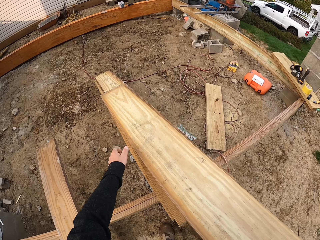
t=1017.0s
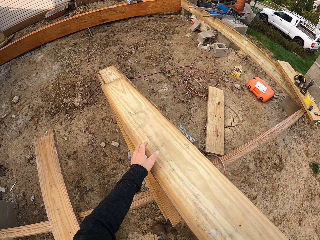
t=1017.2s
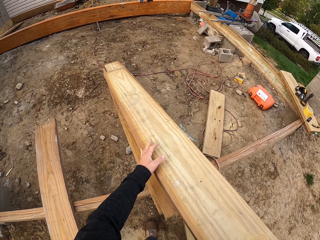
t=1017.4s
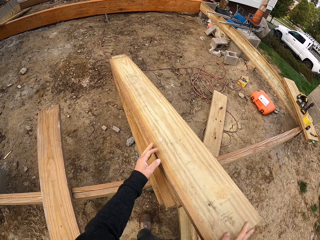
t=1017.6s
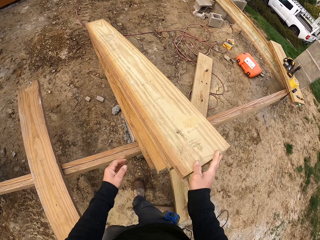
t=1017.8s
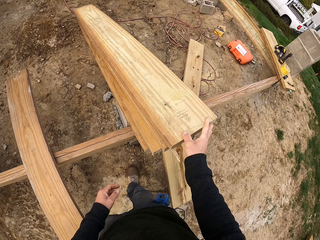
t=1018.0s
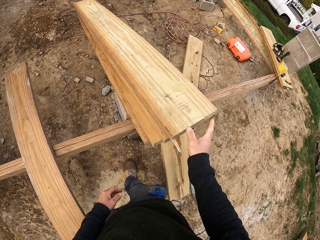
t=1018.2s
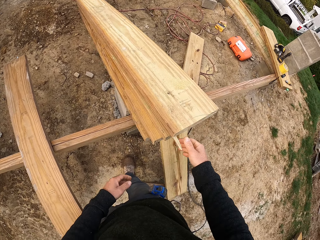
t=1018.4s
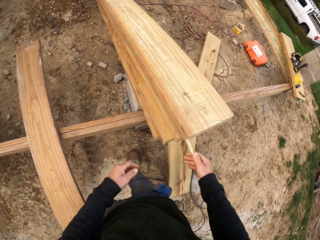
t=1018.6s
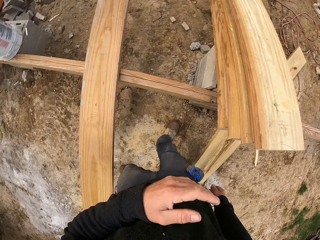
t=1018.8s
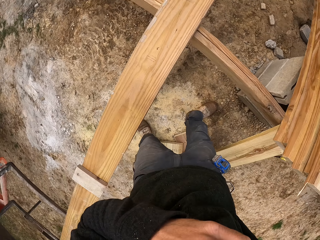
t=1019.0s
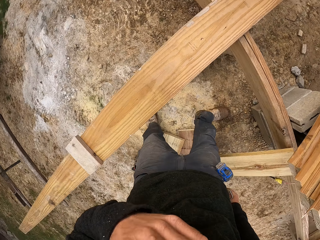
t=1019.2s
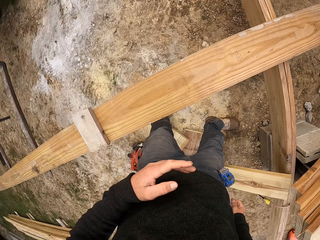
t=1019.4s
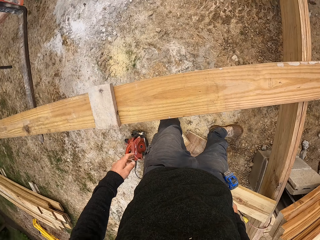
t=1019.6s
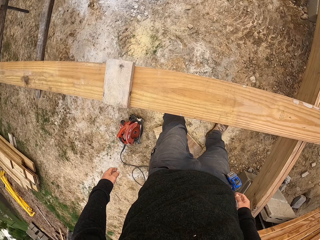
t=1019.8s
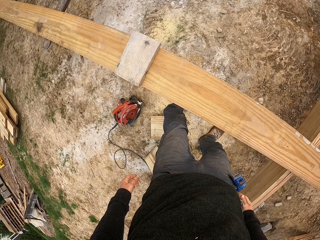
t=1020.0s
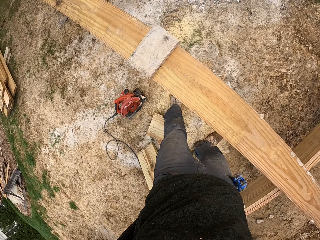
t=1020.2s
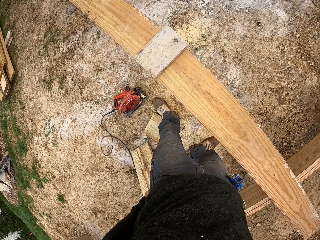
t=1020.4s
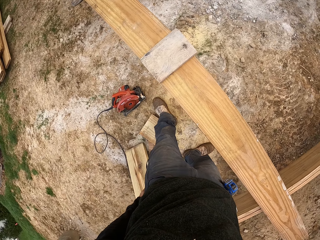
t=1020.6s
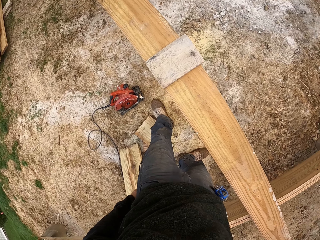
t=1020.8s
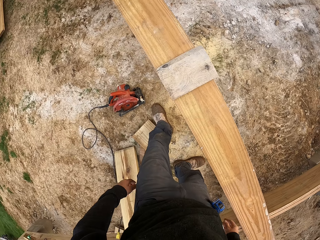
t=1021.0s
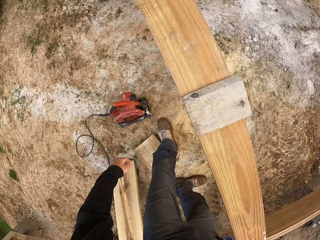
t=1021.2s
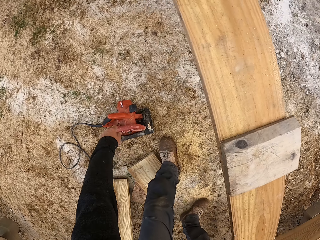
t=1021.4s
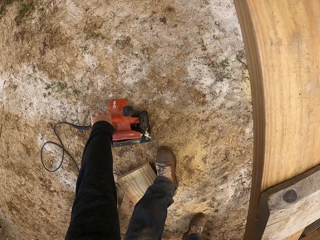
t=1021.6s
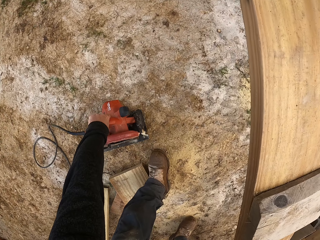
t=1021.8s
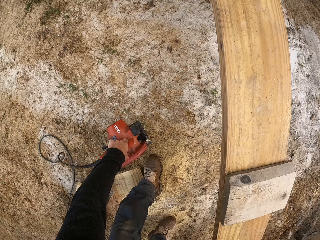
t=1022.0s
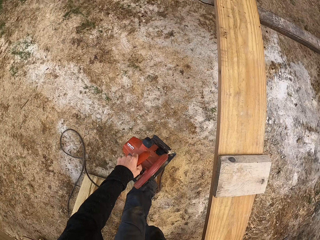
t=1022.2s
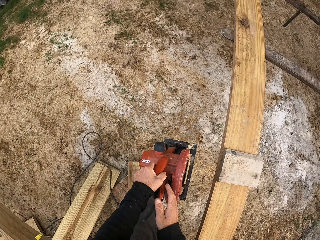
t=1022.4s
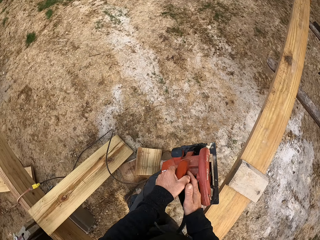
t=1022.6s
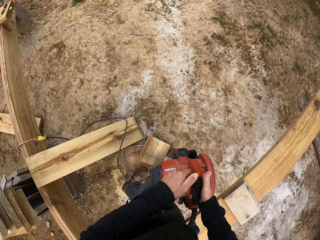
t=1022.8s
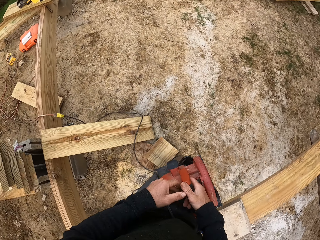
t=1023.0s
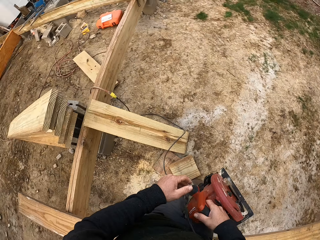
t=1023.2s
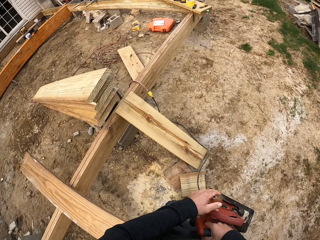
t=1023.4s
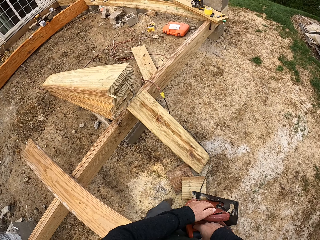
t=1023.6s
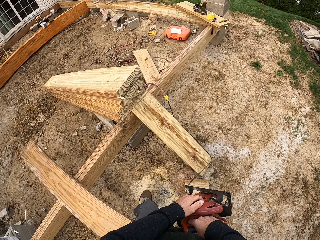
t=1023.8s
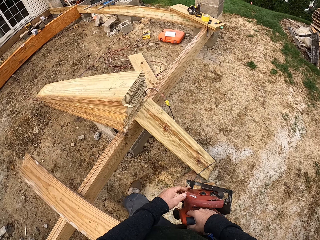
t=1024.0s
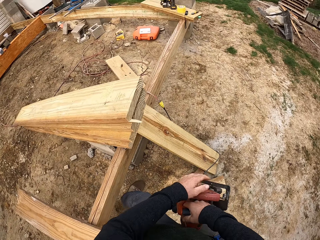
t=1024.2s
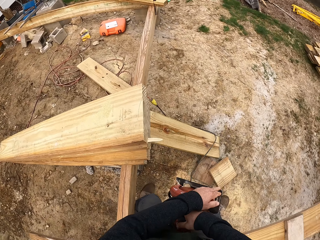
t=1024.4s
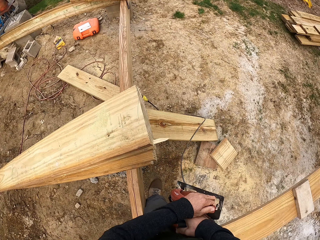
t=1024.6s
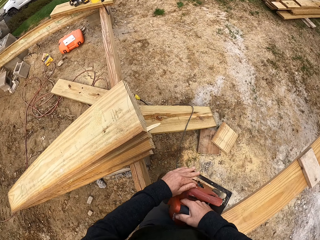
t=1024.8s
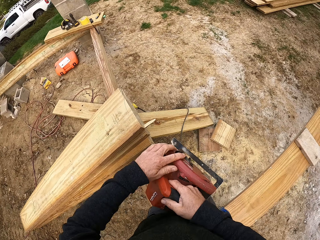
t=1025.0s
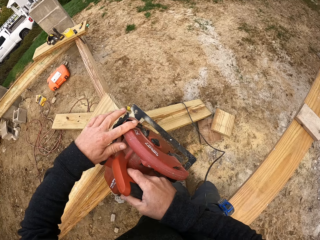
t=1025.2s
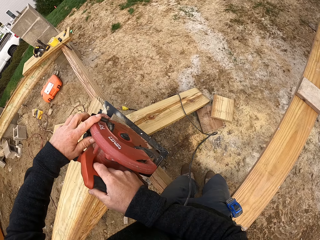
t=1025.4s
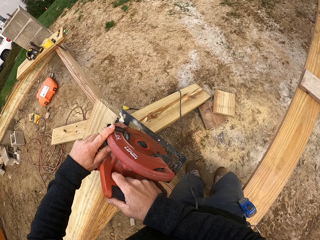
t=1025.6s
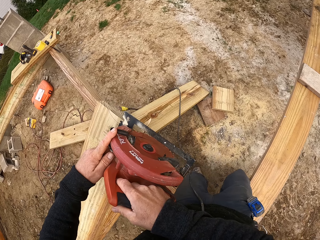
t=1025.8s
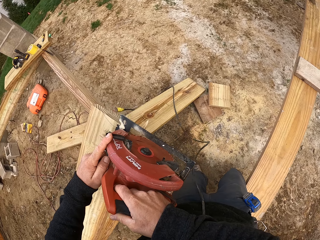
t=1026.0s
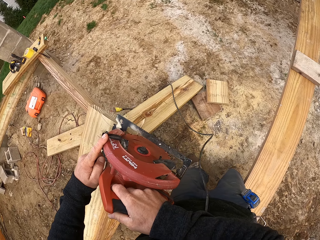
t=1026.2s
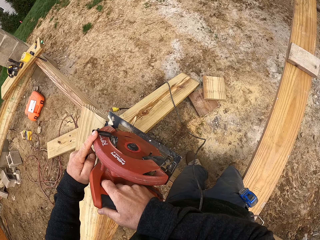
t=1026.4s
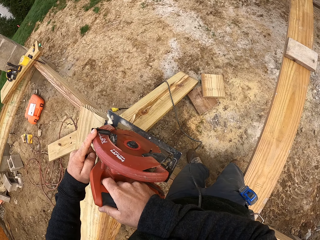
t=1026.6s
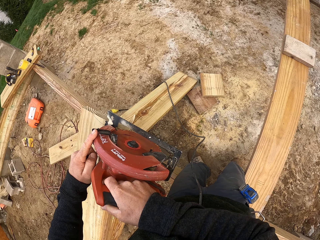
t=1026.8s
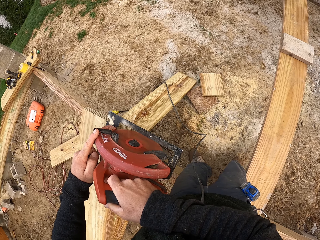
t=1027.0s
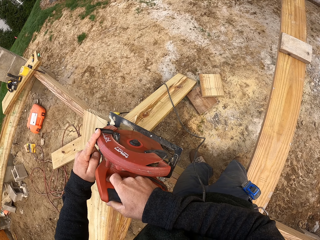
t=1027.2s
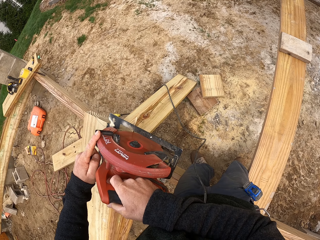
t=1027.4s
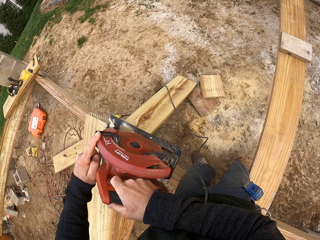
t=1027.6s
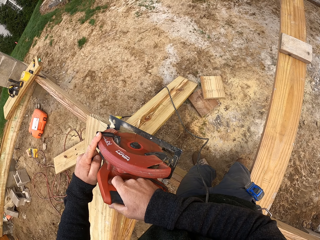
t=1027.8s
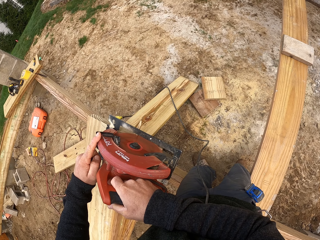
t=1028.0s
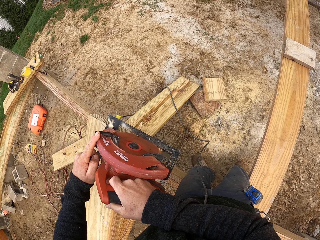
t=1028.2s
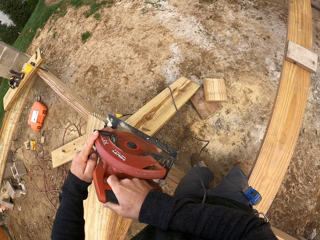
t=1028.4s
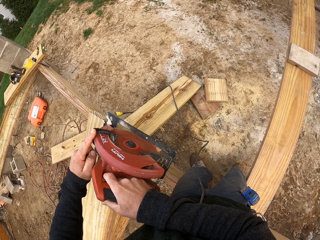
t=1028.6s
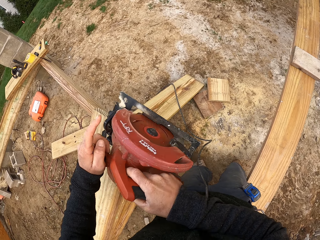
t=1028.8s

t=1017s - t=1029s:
The camera wearer puts wood on the other wood. They pick up the wood cutter from the ground. They move. They cut the piece of wood with a wood cutting machine.

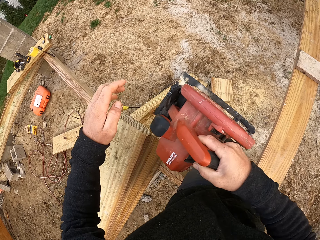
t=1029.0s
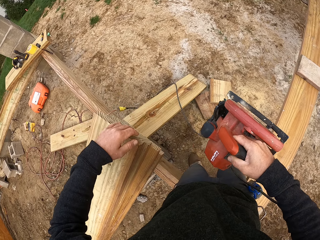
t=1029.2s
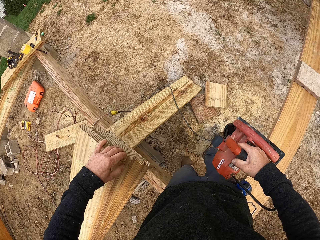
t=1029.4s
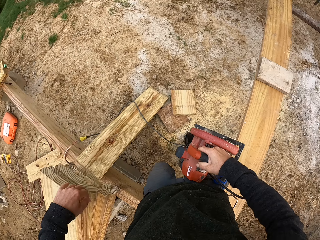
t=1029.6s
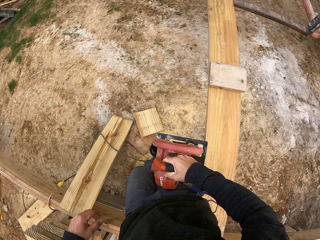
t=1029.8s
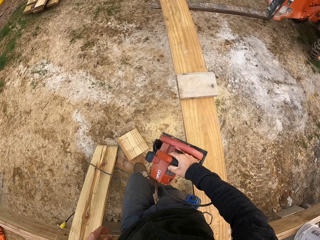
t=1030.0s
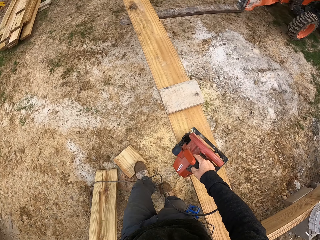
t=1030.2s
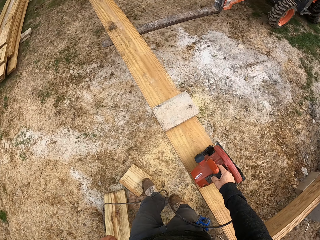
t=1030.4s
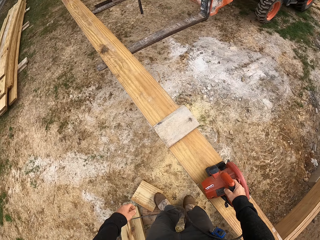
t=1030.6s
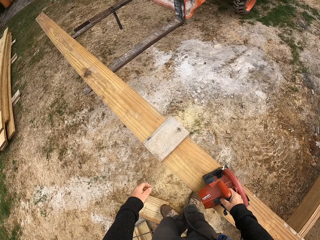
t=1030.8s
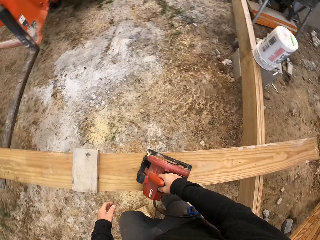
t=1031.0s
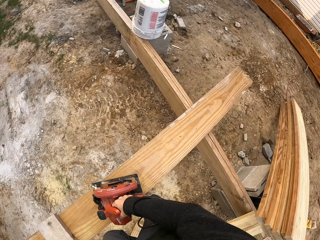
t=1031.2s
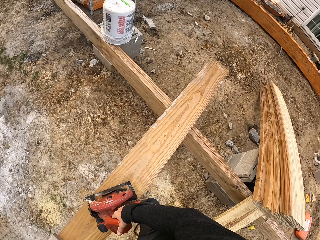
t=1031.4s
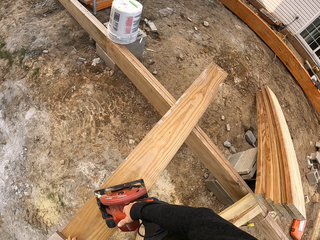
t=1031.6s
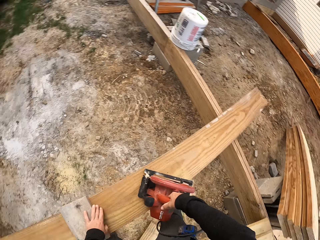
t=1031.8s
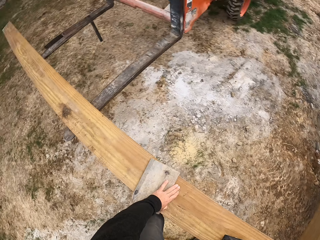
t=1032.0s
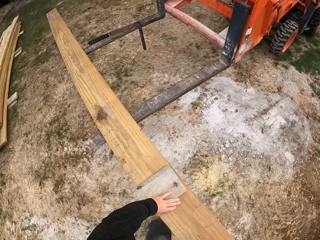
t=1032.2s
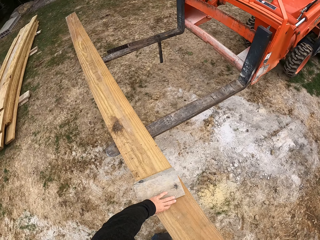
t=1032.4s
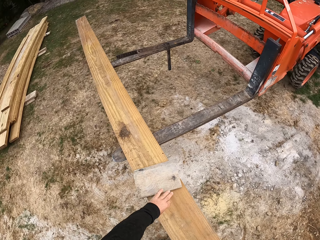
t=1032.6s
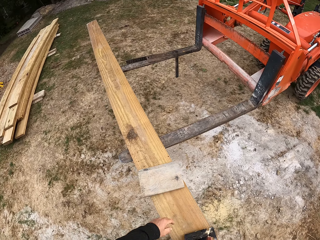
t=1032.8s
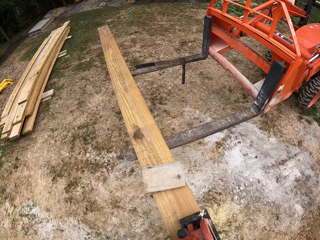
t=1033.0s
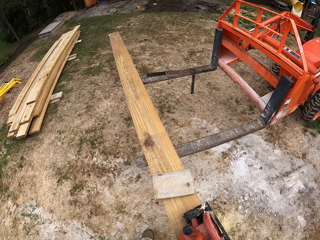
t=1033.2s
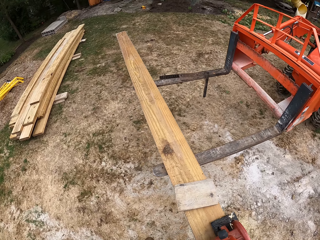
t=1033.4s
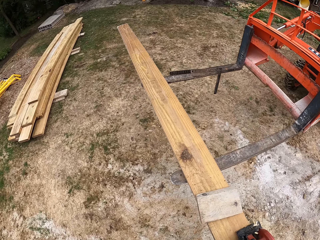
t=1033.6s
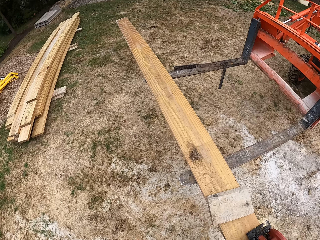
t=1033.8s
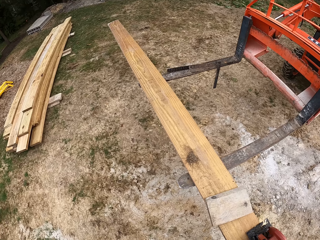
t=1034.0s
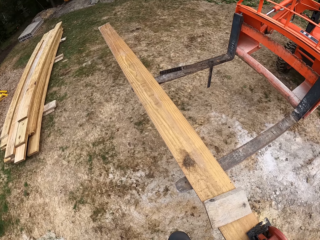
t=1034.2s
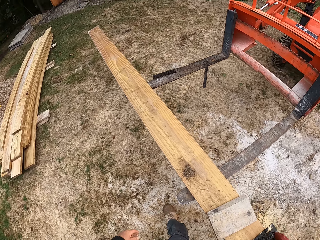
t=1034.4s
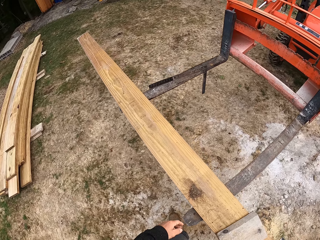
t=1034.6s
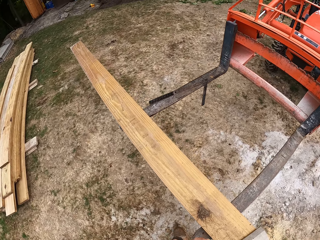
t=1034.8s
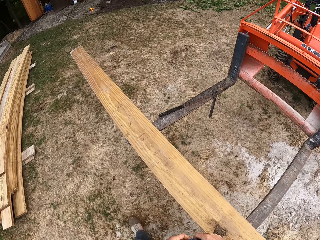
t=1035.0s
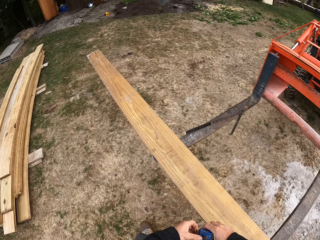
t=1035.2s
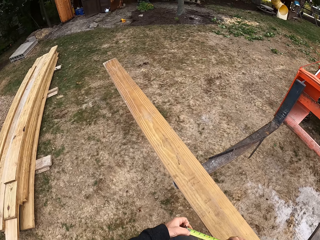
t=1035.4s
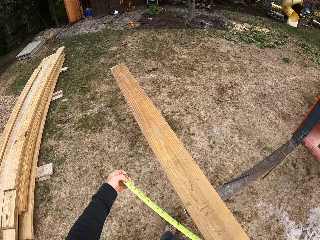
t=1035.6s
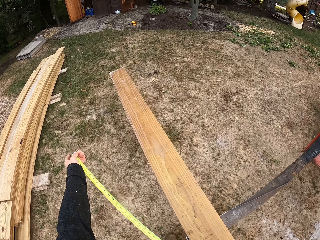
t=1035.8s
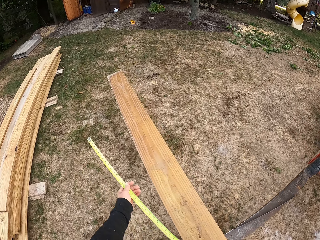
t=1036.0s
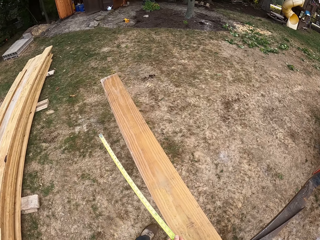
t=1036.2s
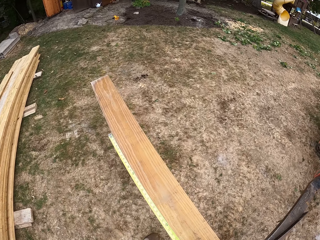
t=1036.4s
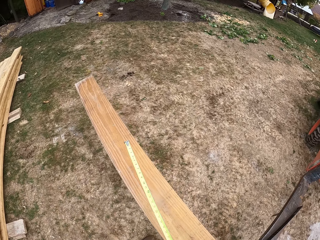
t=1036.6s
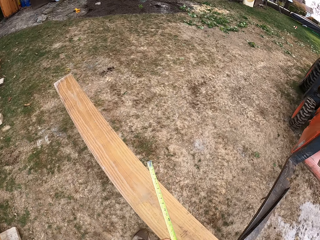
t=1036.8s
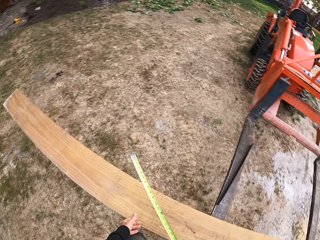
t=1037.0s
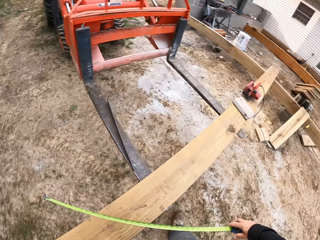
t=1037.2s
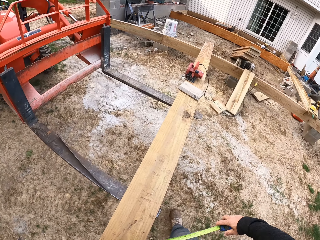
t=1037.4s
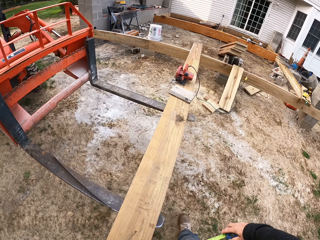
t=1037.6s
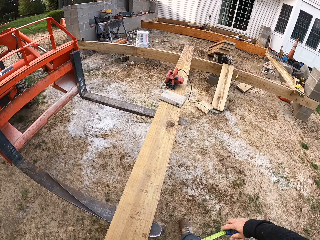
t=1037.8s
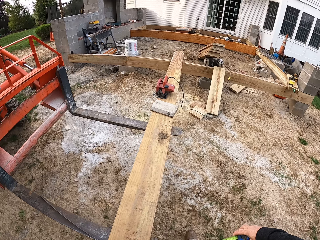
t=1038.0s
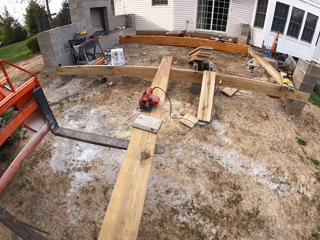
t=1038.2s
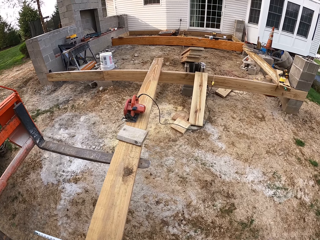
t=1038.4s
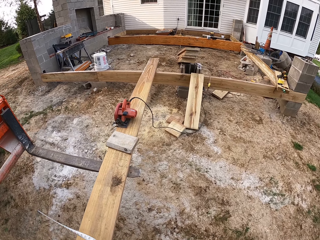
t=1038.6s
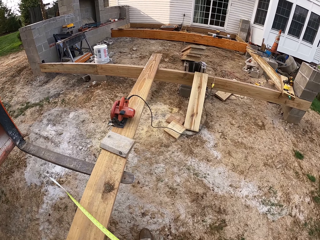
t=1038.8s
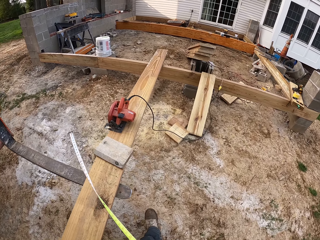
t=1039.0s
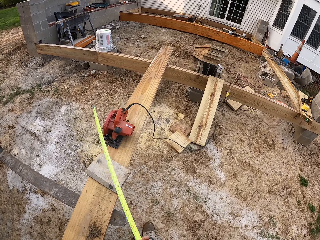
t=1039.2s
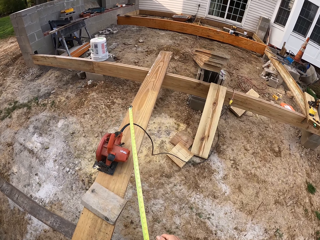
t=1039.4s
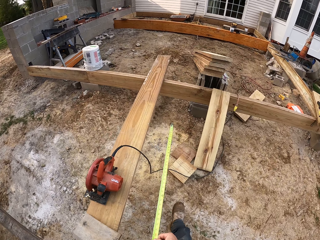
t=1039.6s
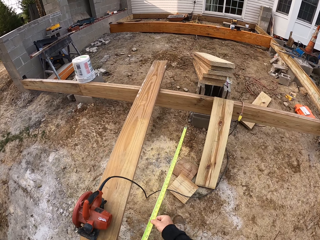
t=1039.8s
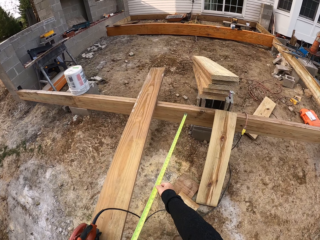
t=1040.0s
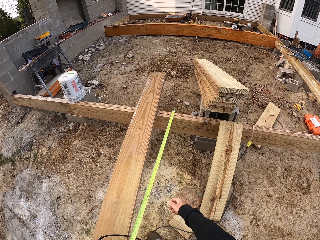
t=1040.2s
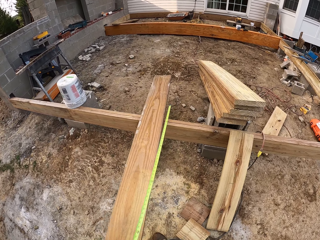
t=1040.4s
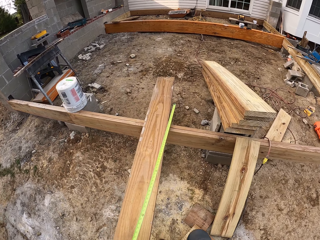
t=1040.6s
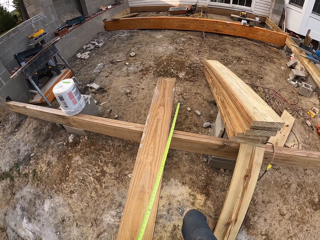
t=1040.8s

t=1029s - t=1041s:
The camera wearer walks. They look around. They move wood or a book. They walk. They remove tape from the case. They open the tape measure. They walk.
